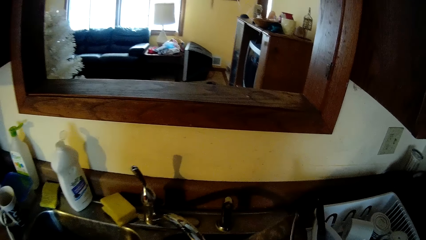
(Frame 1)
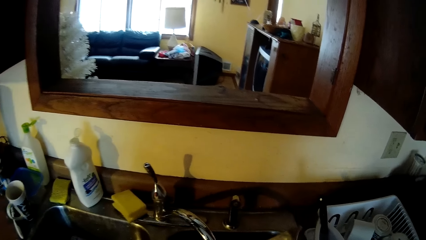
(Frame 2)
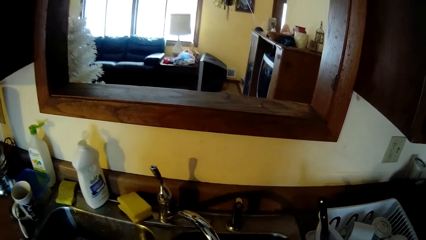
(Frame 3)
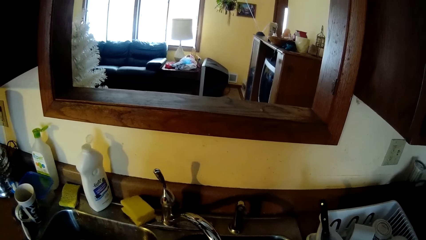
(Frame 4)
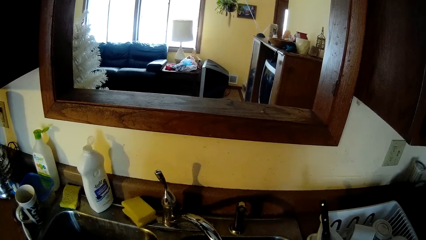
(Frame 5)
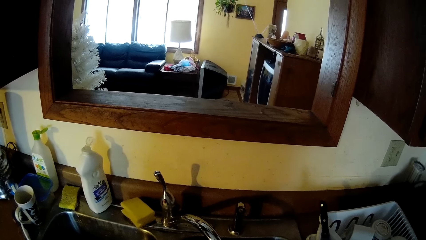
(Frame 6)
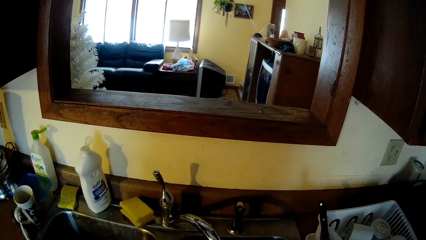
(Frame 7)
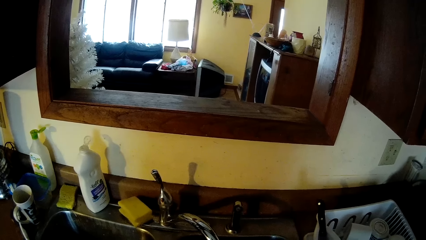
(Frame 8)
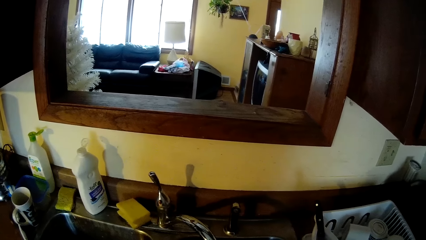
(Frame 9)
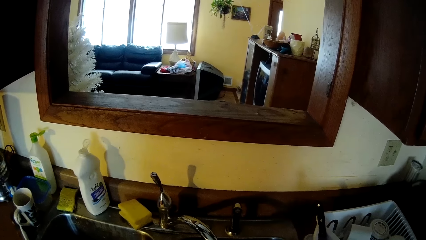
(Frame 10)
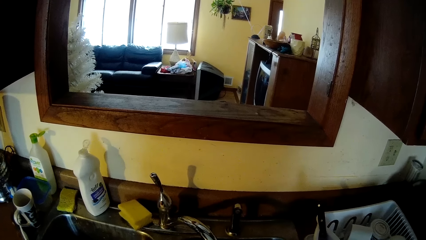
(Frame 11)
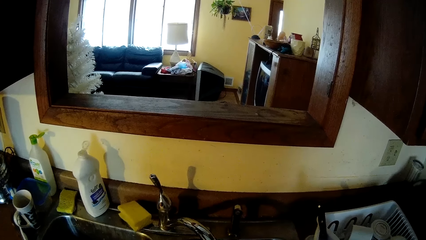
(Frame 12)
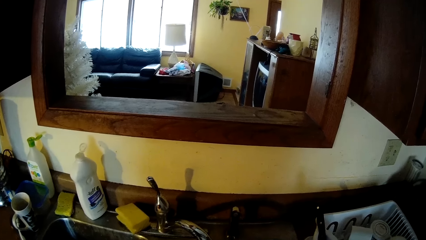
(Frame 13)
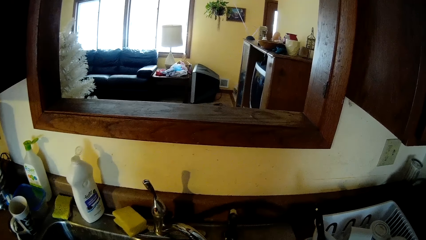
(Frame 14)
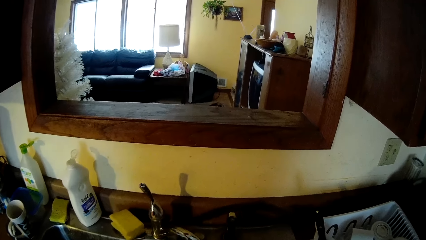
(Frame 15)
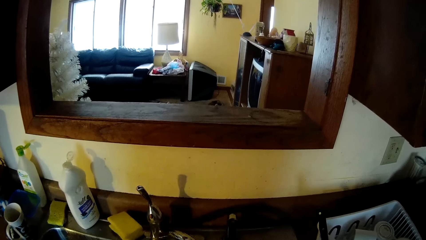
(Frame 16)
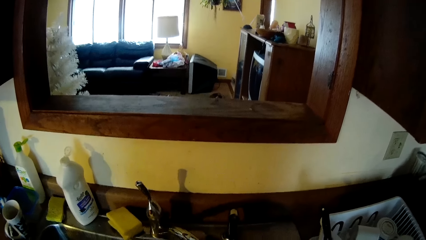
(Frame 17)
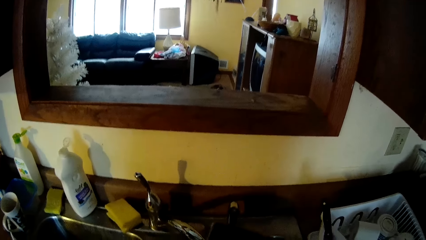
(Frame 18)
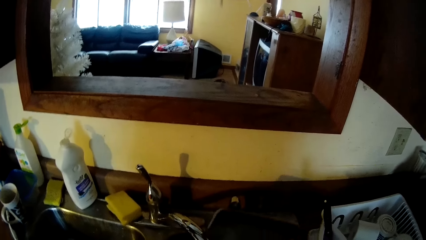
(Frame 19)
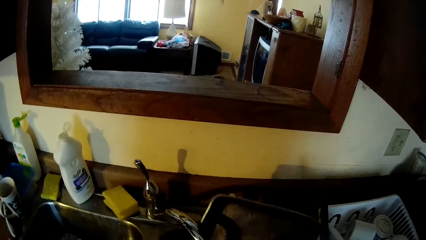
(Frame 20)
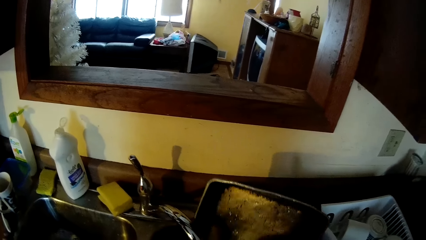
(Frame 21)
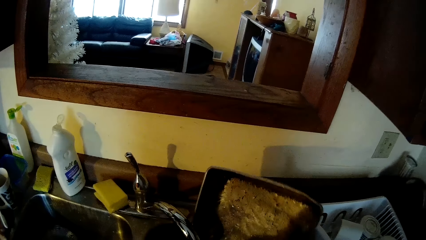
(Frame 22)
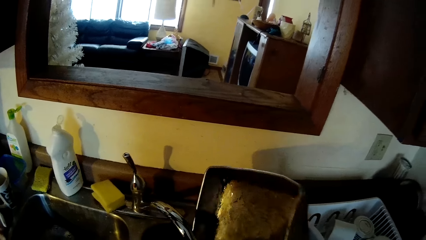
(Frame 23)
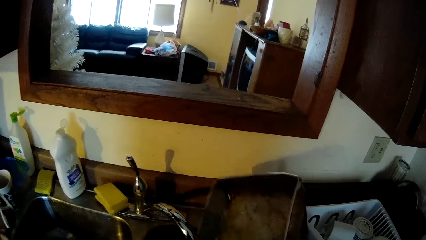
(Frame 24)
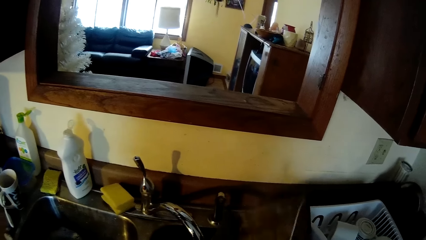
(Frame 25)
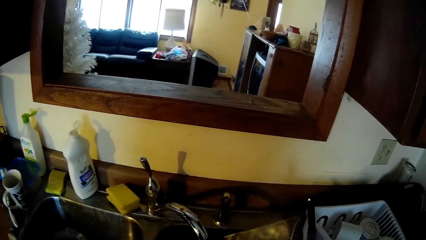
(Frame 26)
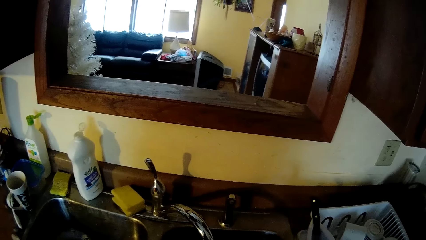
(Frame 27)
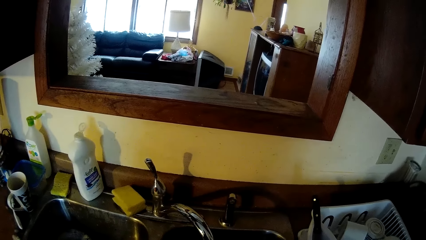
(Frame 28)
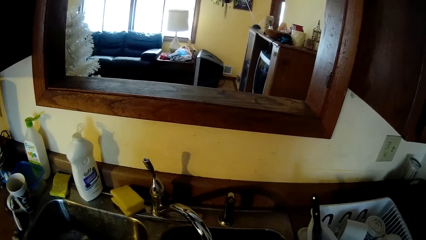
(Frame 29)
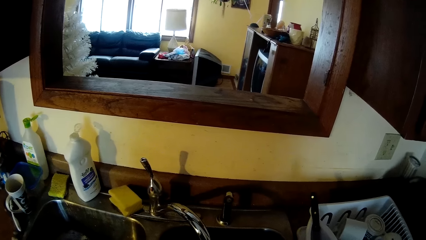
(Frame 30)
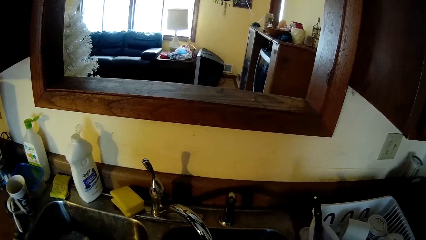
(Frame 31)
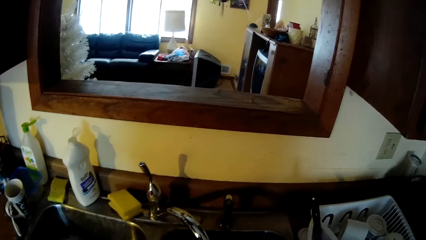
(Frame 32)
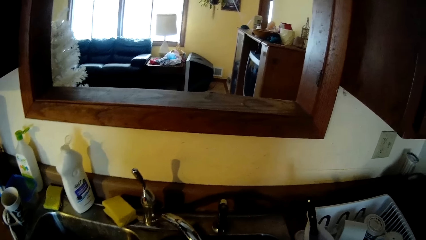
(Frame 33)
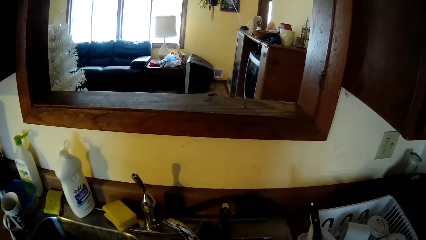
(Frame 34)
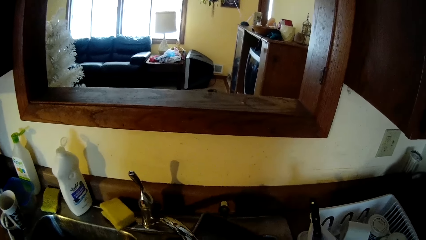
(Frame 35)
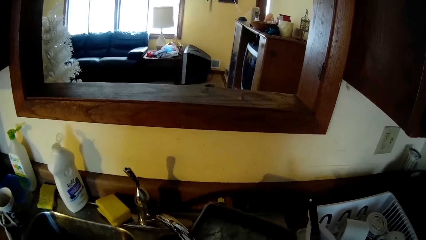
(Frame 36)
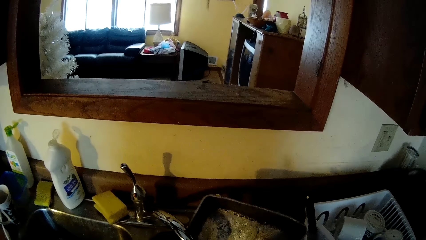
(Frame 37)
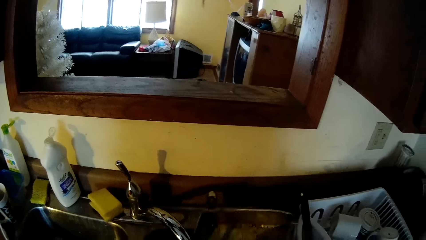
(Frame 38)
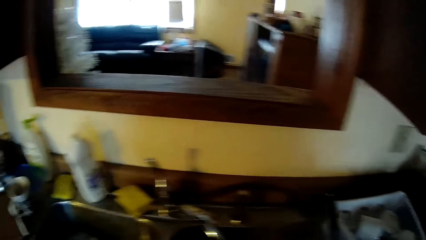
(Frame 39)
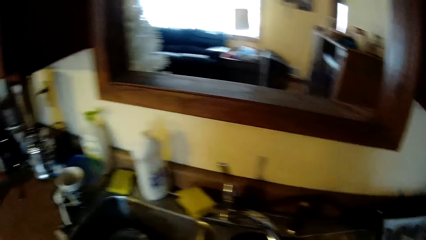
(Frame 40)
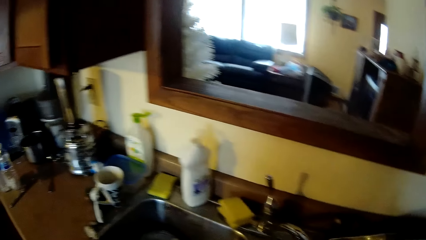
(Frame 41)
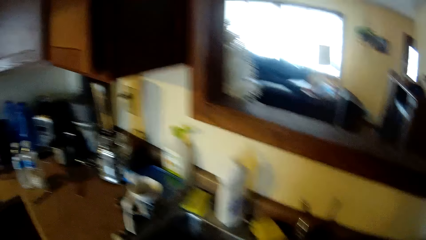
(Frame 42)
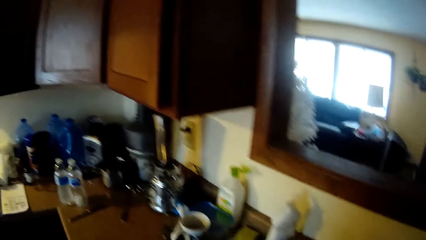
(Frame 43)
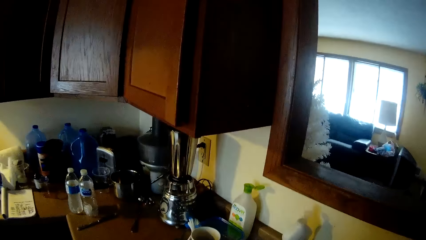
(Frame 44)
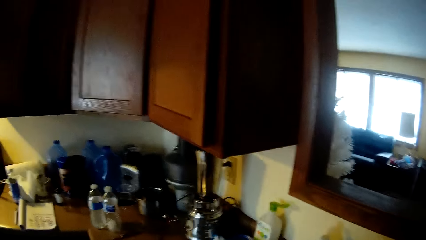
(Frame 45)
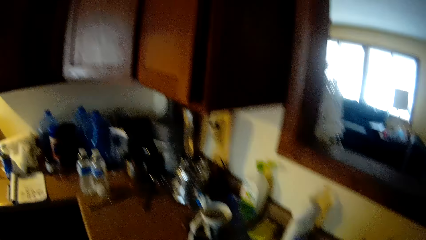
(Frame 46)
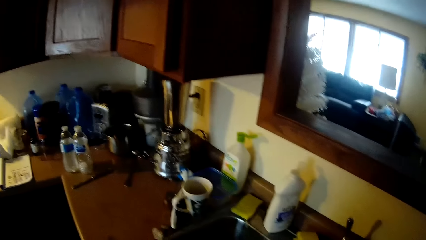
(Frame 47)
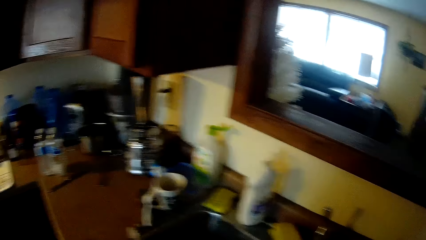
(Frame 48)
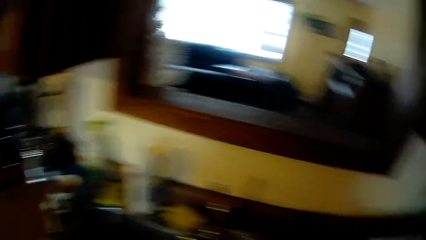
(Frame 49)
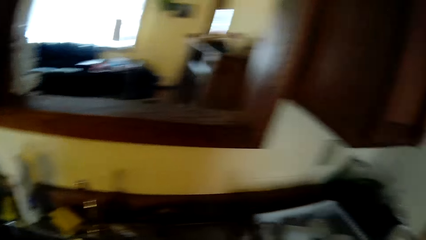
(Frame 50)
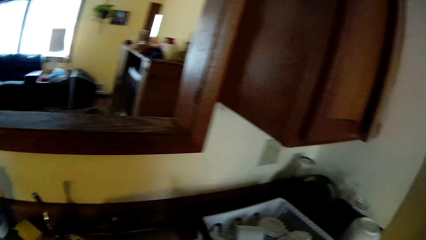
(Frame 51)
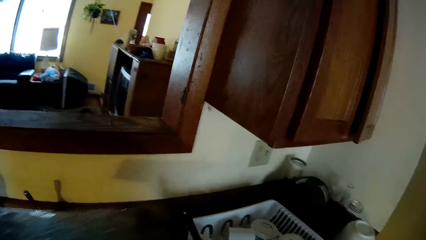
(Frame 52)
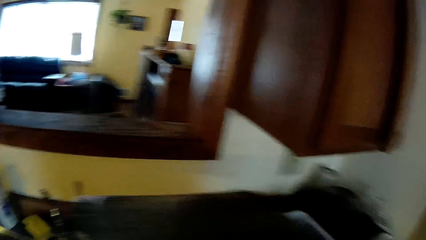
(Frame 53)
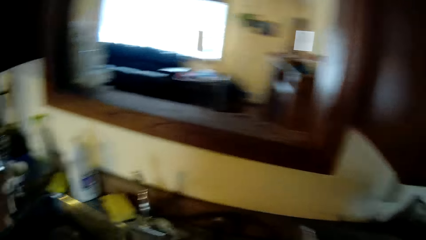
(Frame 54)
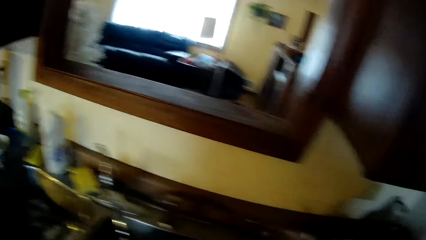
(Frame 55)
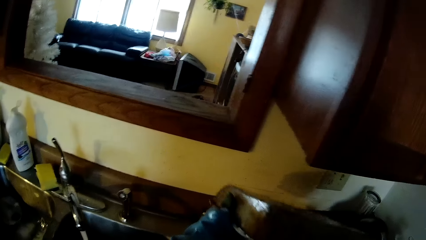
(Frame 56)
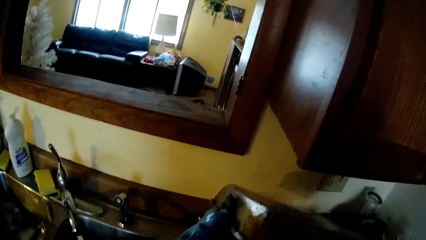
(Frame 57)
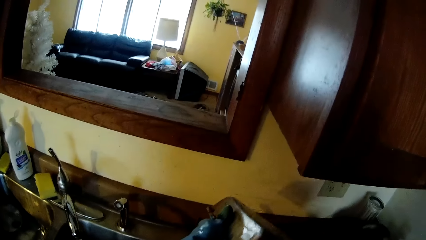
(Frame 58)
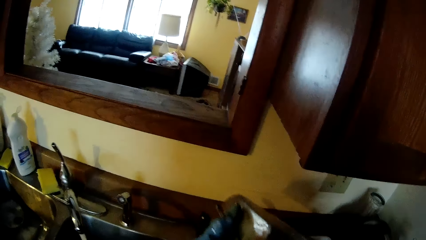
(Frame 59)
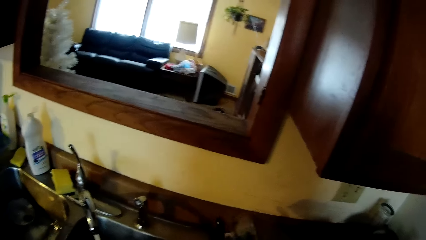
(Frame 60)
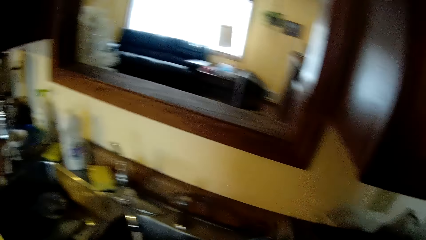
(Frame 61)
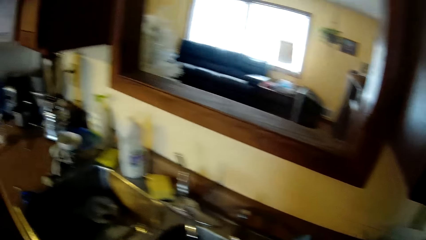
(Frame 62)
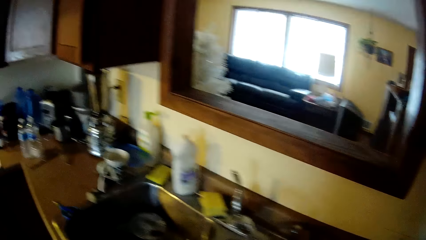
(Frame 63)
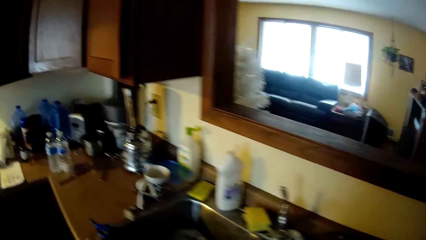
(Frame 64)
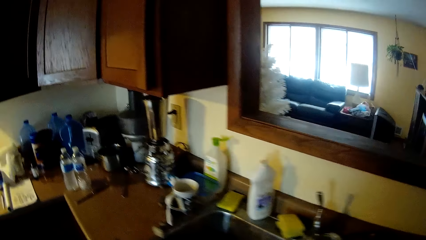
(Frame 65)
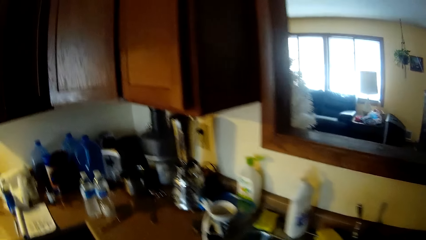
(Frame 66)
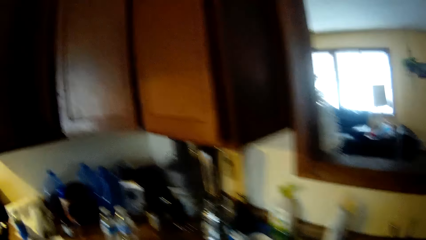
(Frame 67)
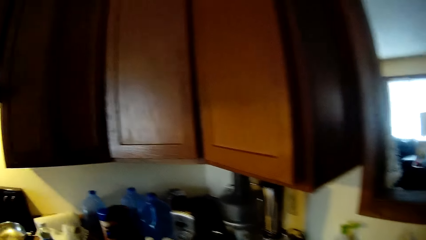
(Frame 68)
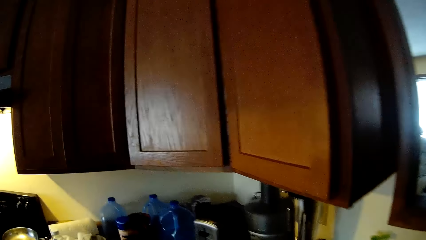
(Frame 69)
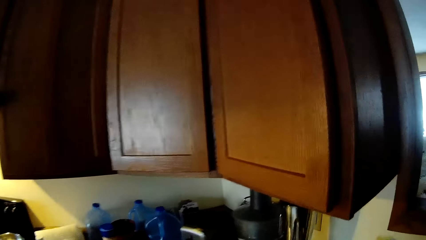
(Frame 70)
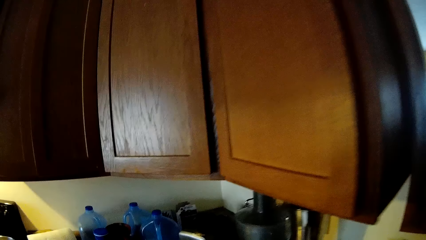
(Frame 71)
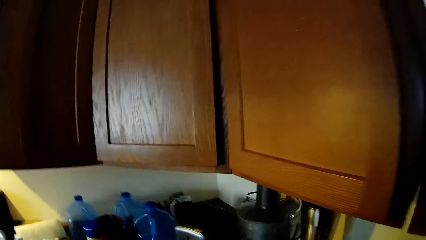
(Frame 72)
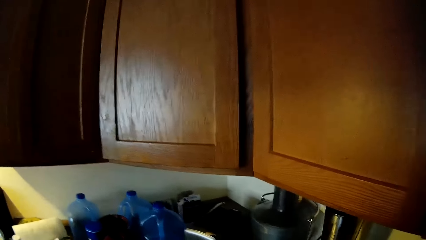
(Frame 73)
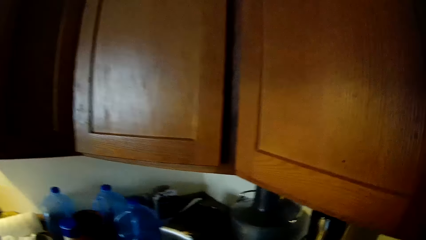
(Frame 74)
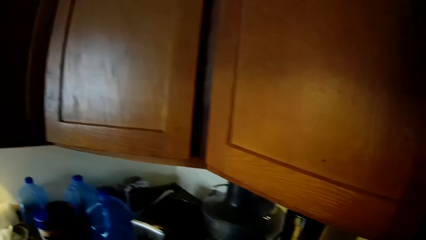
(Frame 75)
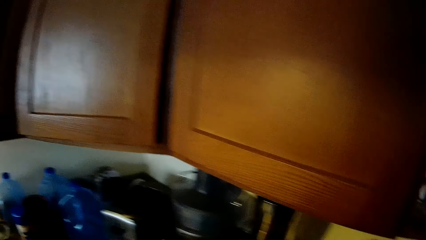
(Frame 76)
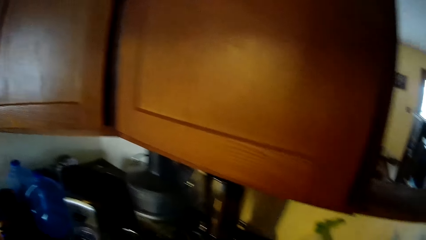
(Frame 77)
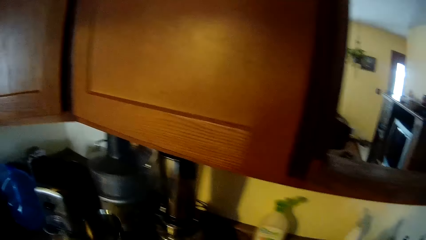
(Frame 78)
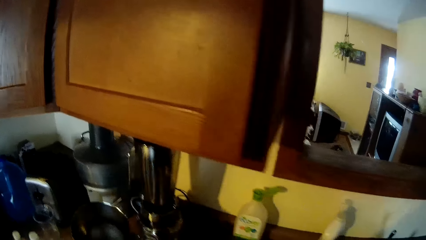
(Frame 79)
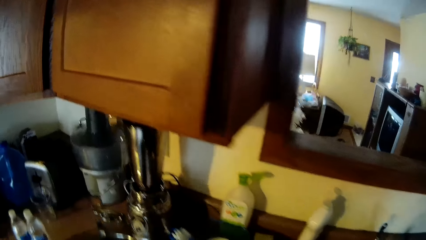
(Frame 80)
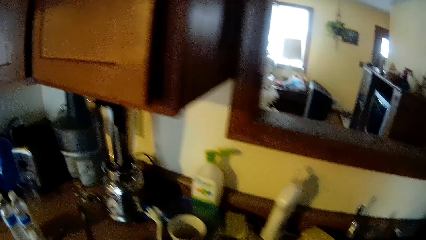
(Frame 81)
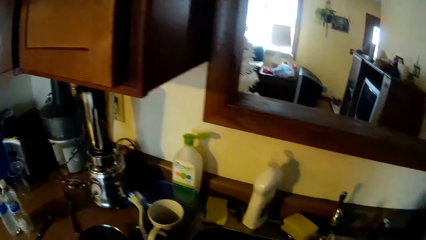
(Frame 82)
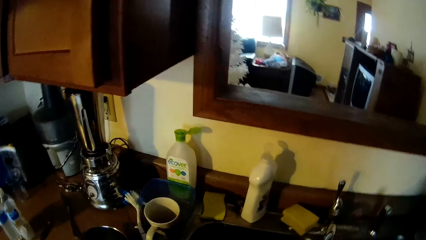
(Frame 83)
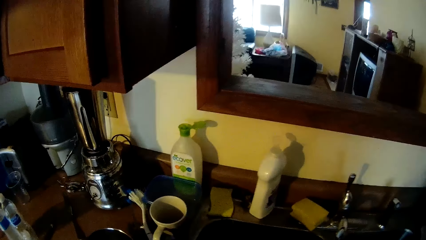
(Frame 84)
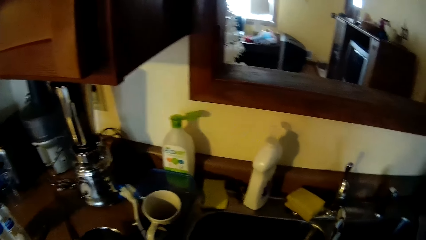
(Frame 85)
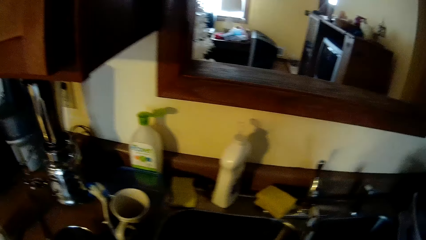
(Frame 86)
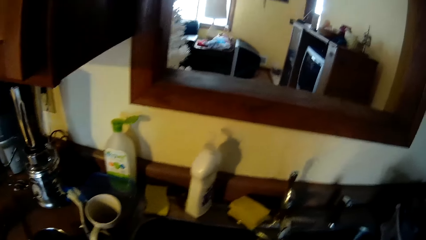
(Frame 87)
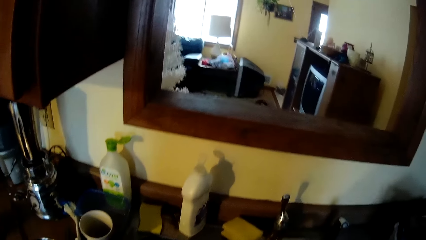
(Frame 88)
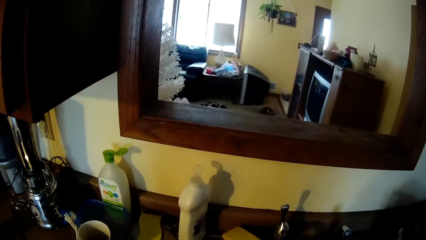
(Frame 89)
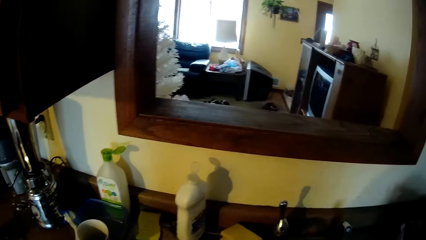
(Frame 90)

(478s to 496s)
The camera wearer walks around. She picks up a pan from a counter with her left hand. She drops the pan on the counter with her left hand.
